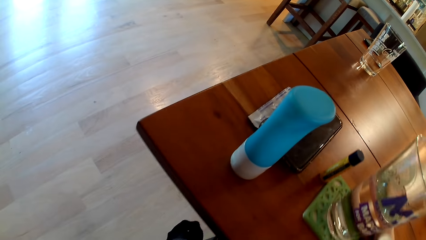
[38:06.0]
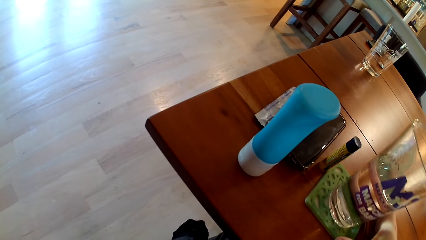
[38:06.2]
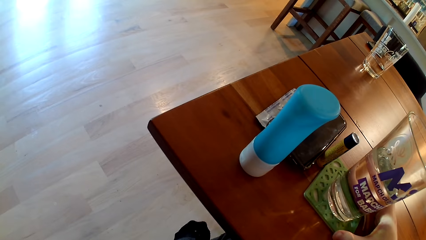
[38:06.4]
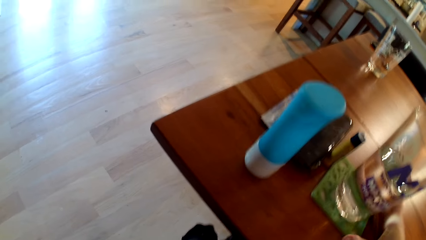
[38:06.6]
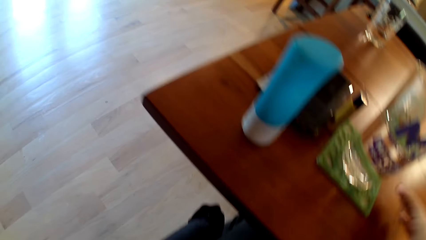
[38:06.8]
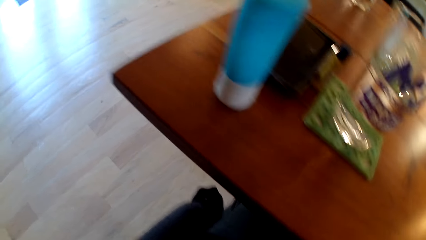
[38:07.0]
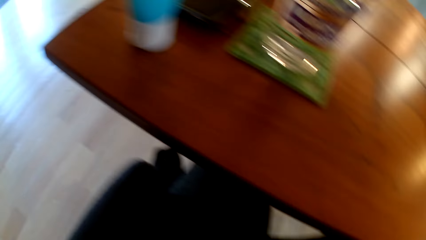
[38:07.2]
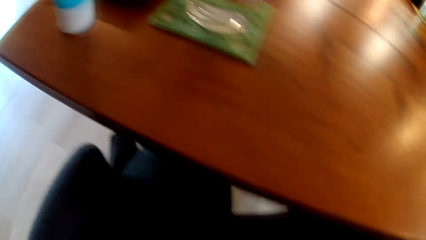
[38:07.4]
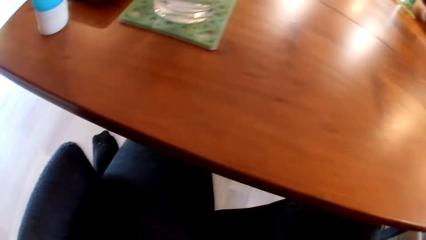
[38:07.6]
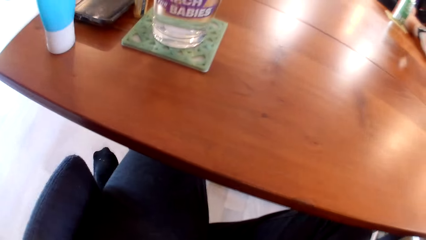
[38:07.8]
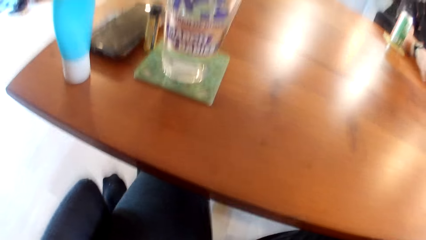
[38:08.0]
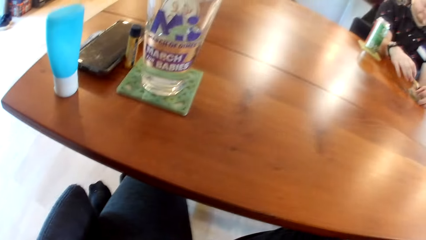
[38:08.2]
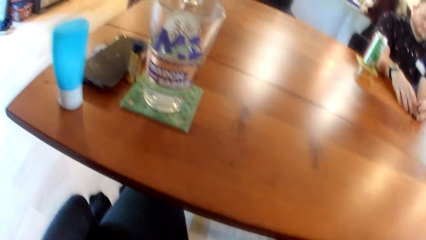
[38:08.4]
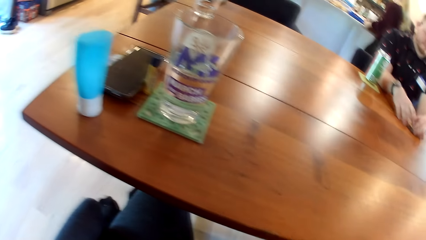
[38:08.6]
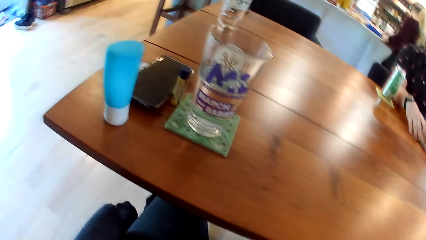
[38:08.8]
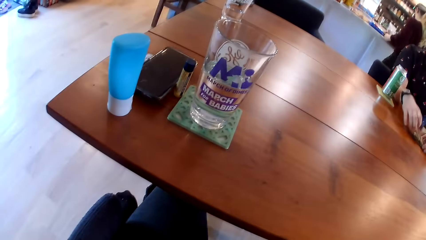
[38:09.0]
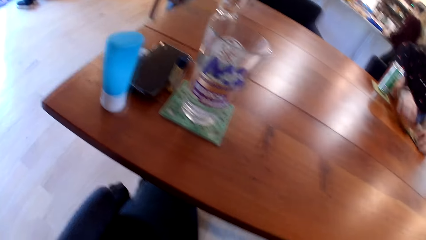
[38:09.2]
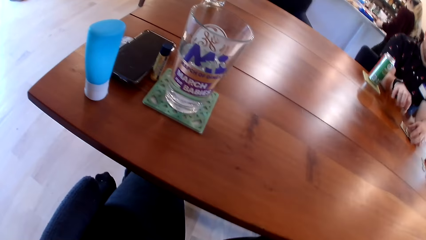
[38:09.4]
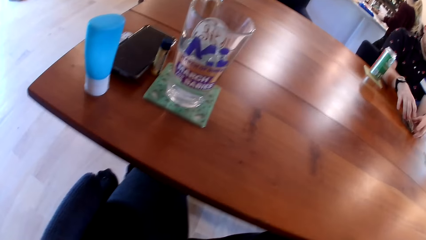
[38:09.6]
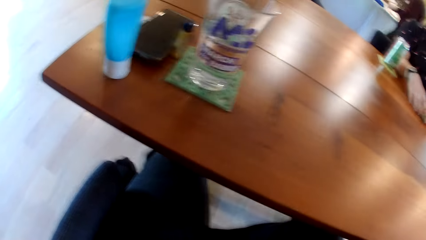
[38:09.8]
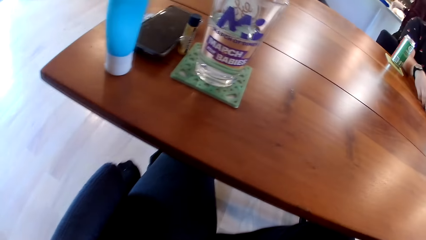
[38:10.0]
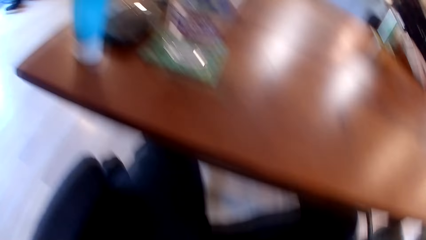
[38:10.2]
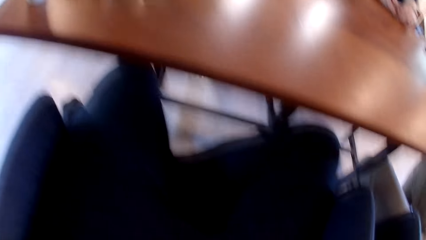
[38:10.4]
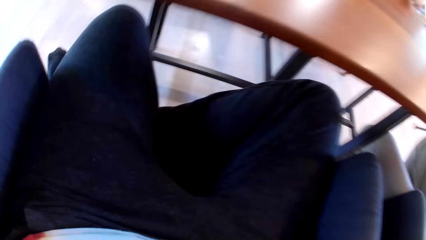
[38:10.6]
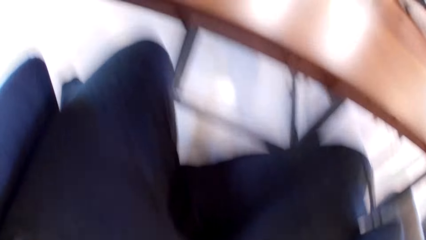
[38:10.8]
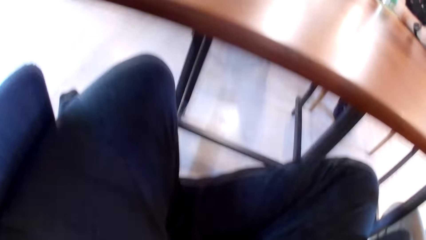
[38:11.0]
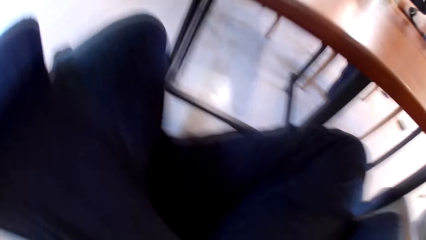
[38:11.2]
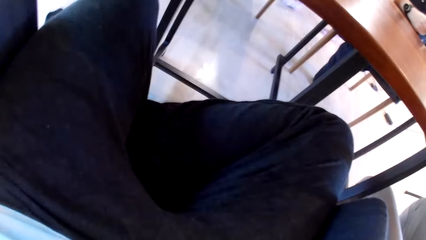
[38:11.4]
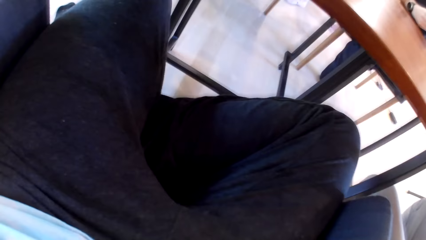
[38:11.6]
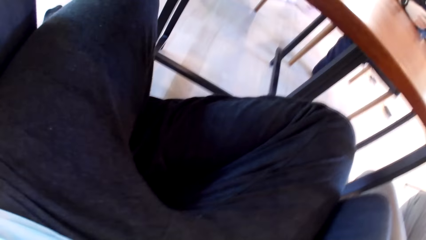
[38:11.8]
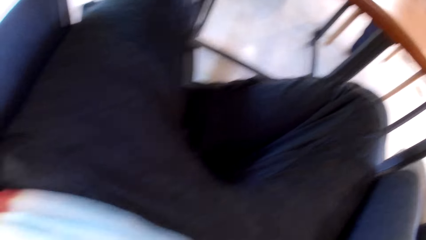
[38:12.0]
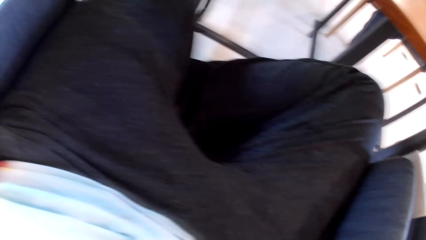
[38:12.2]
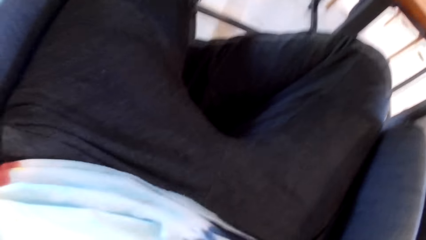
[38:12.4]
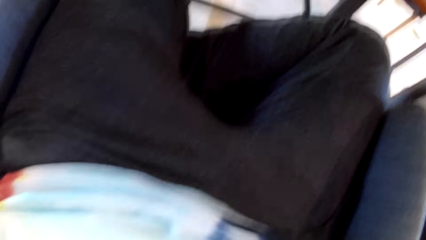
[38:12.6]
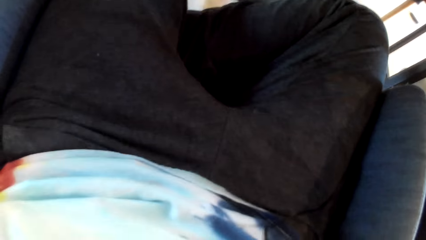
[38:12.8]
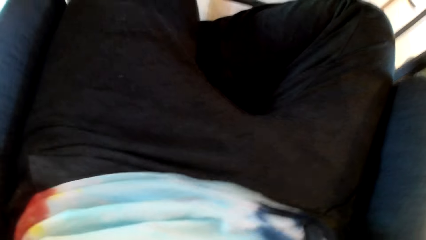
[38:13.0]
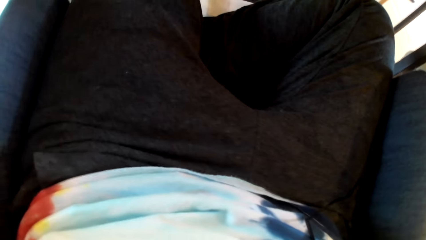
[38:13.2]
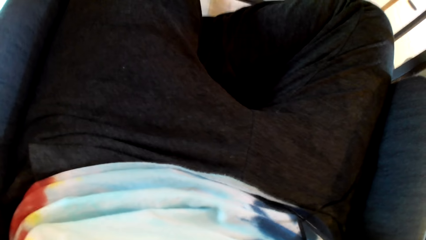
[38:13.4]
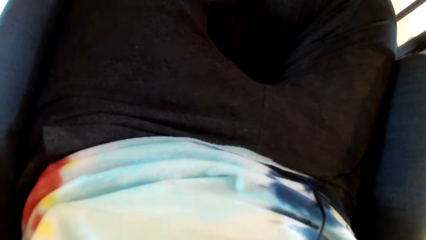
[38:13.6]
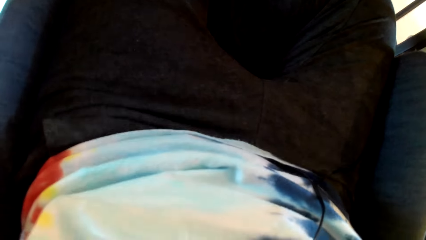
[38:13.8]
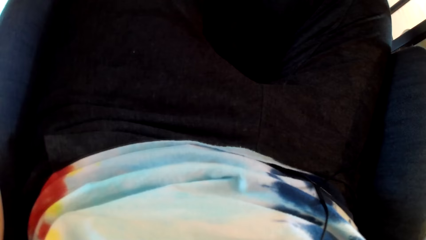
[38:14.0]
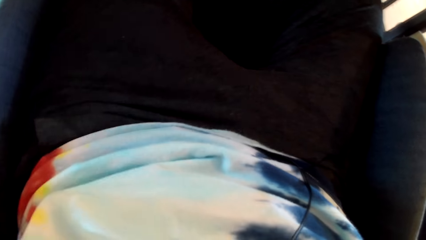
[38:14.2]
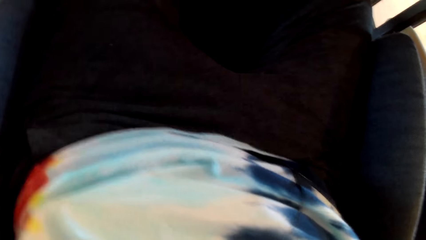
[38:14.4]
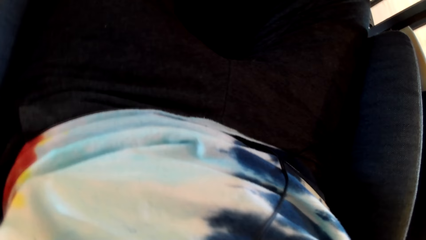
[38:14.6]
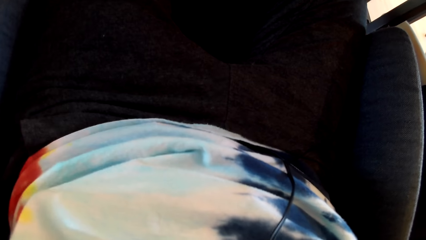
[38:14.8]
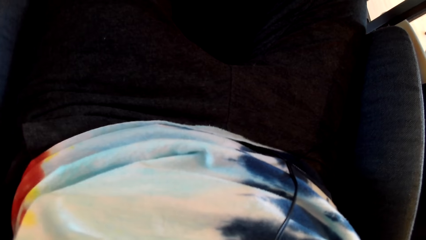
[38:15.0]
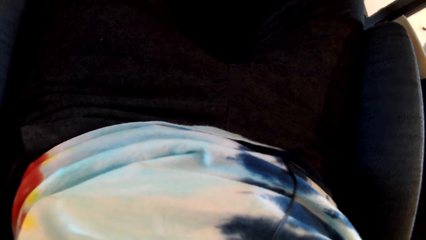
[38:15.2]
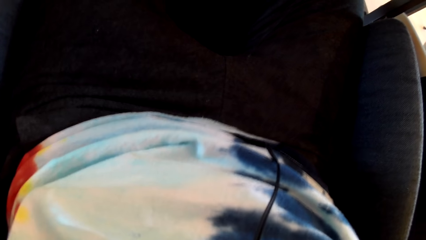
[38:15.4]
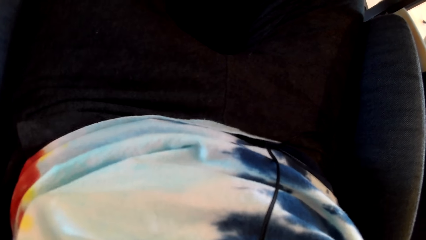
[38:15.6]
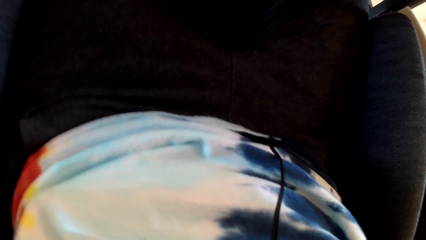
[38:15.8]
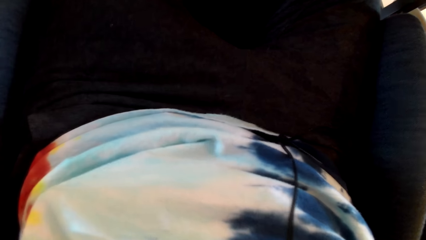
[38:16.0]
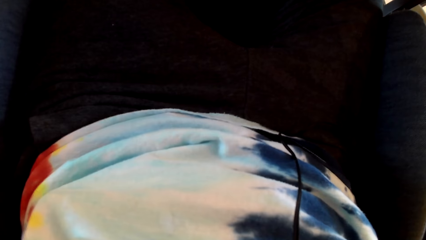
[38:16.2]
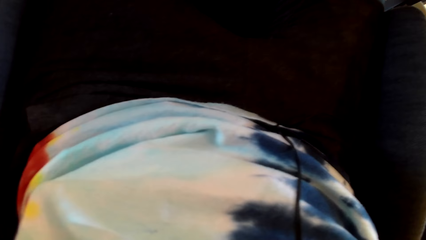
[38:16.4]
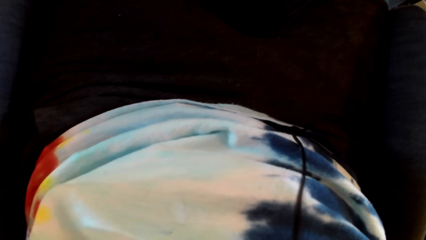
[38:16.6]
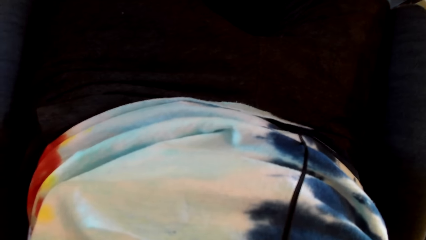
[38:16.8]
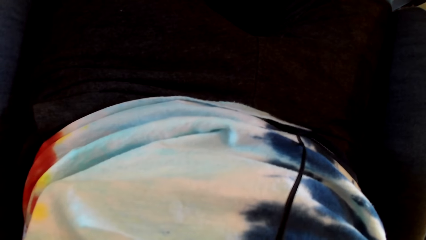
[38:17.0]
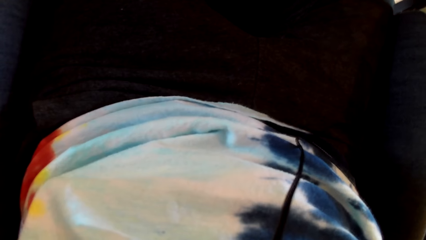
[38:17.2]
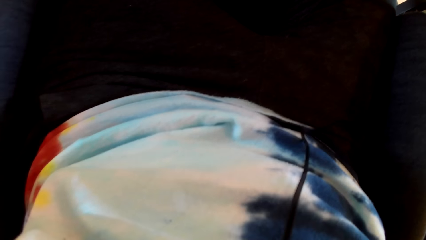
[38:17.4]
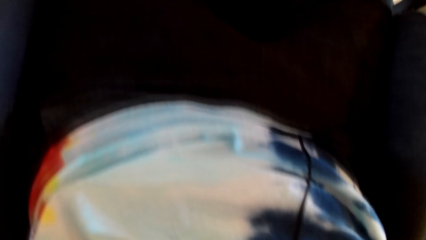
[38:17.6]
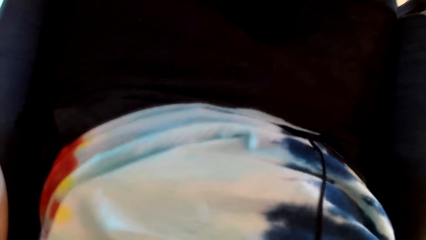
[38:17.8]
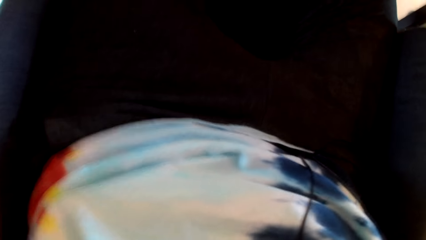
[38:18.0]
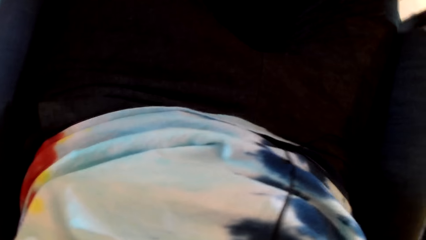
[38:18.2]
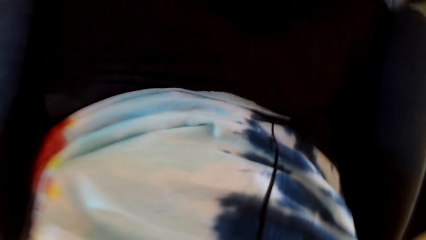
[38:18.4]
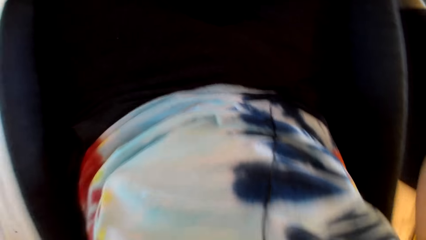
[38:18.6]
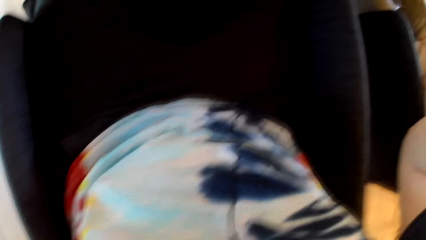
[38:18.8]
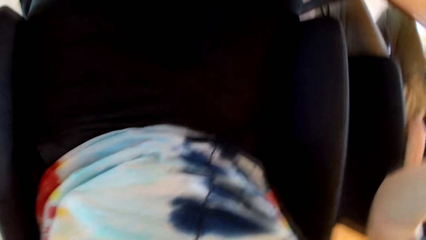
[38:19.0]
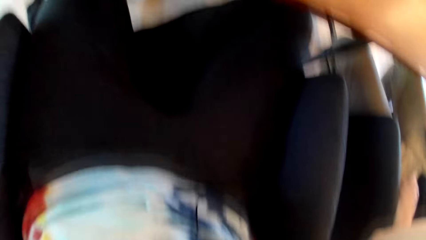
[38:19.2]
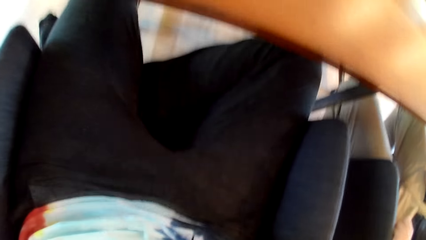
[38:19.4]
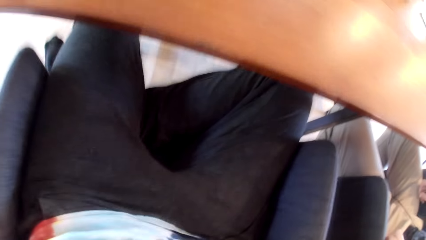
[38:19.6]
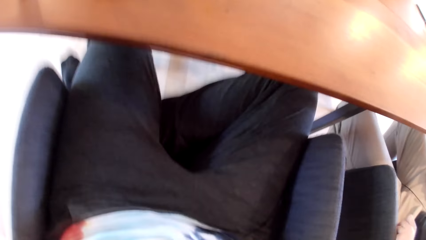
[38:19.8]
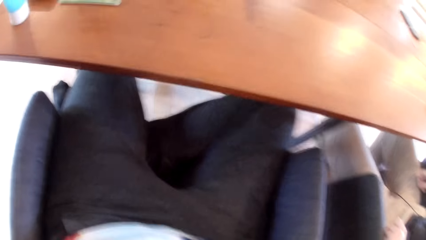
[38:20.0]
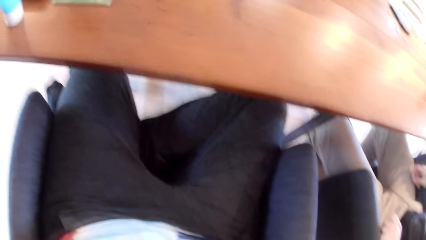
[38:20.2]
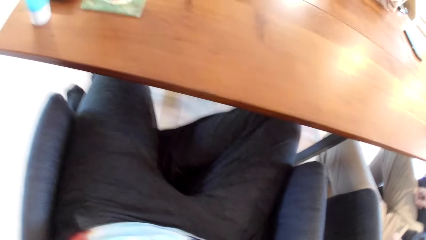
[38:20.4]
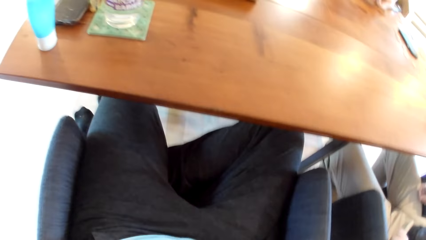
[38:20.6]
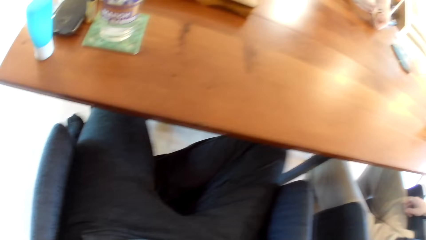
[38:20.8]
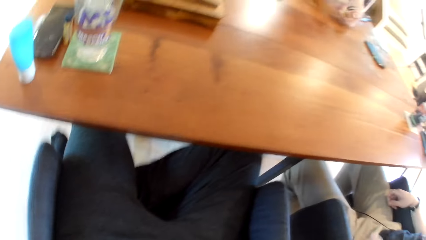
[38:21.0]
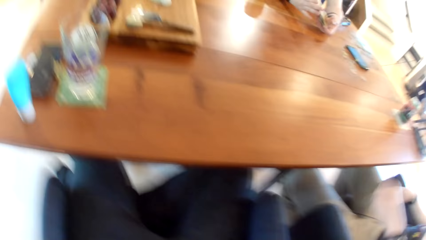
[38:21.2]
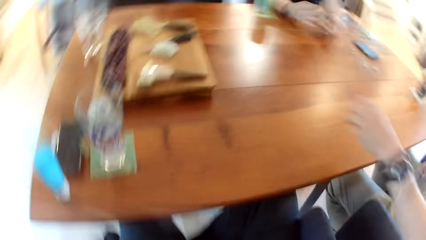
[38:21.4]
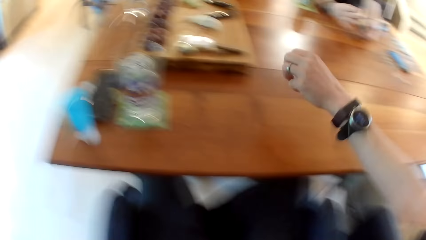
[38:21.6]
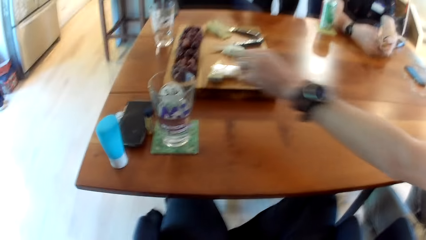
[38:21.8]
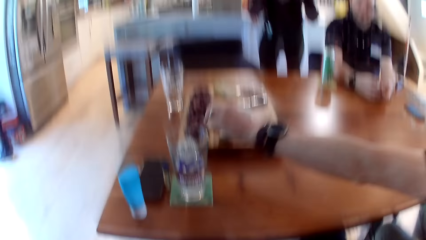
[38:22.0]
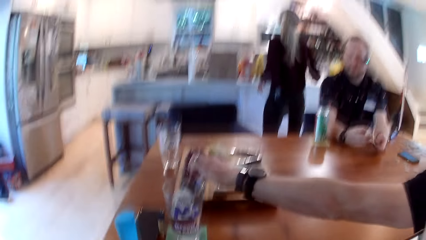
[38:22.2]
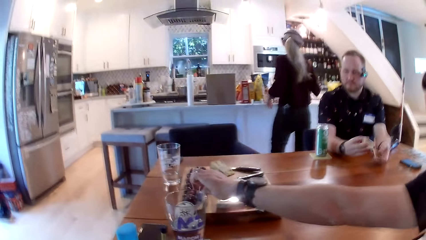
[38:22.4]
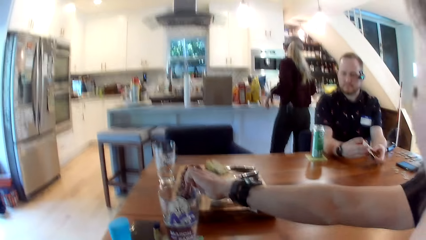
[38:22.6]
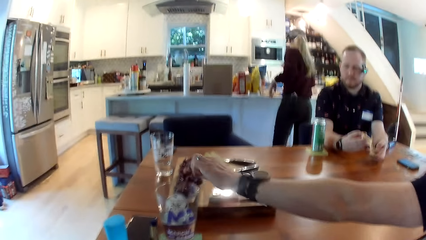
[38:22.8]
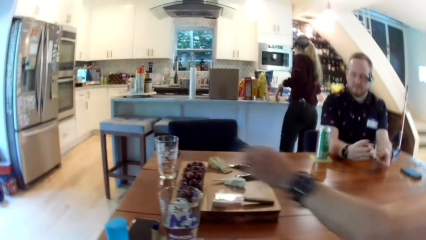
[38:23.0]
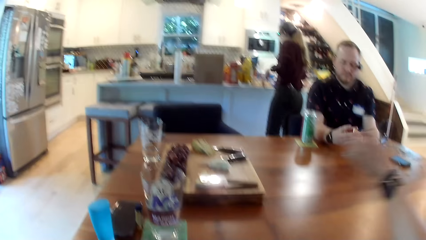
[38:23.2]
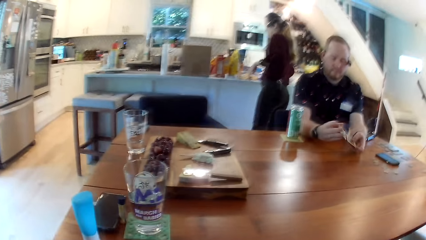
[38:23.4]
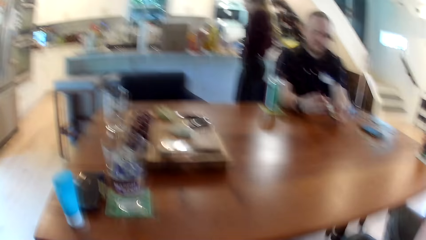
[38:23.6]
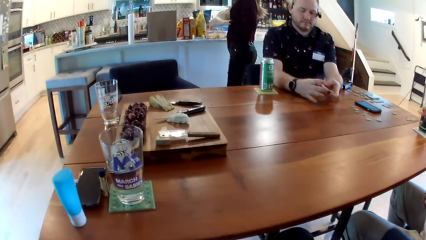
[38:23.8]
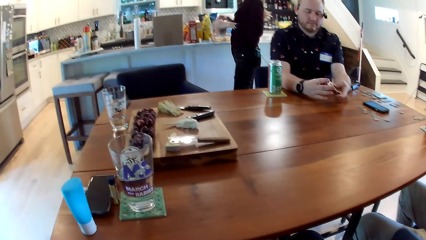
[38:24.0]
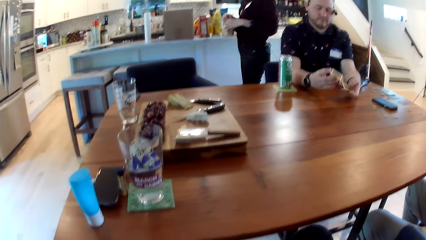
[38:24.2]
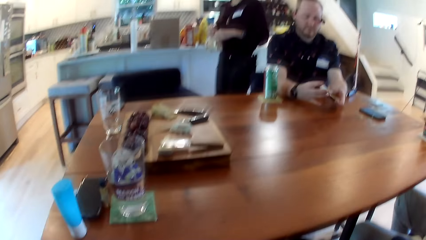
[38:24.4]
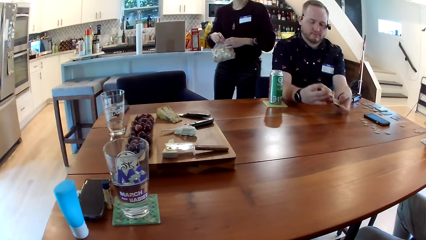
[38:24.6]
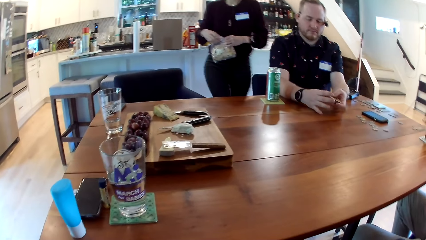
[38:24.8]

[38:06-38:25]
The camera wearer shifts a coaster on the table with her right hand. A man shuffles the deck of cards in his left hand with his right hand. The camera wearer adjusts the camera. Another man picks up a grape or nut from a wooden board on the table.
